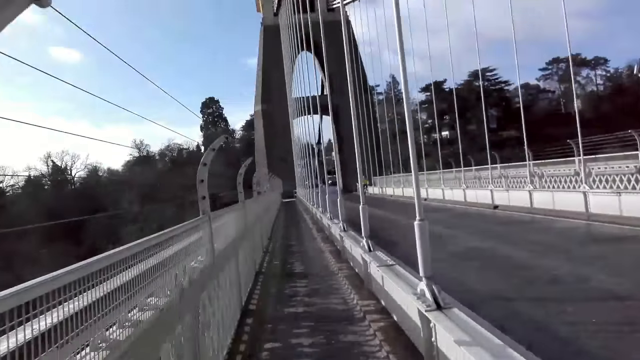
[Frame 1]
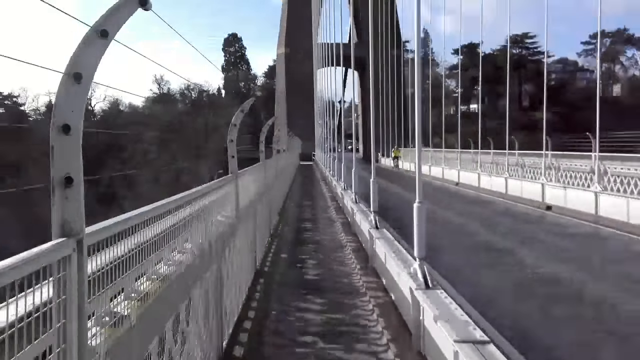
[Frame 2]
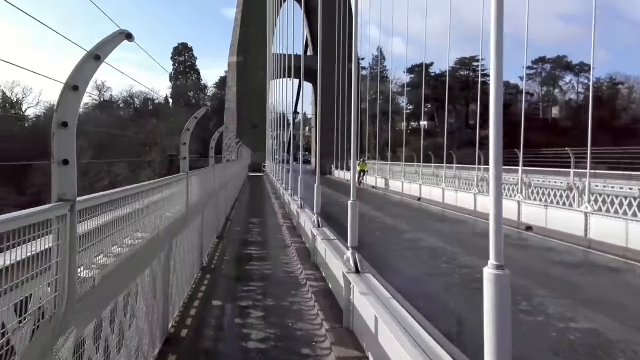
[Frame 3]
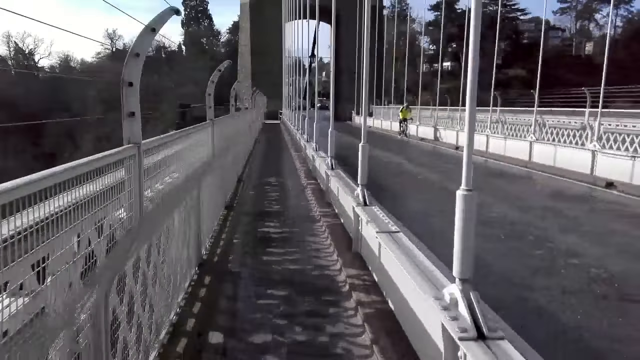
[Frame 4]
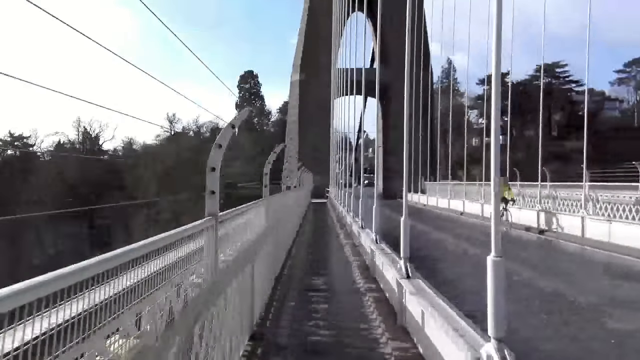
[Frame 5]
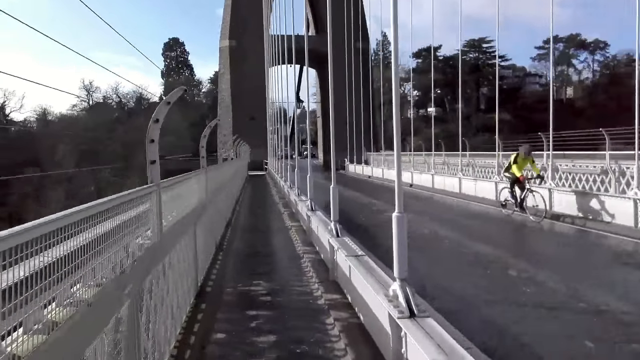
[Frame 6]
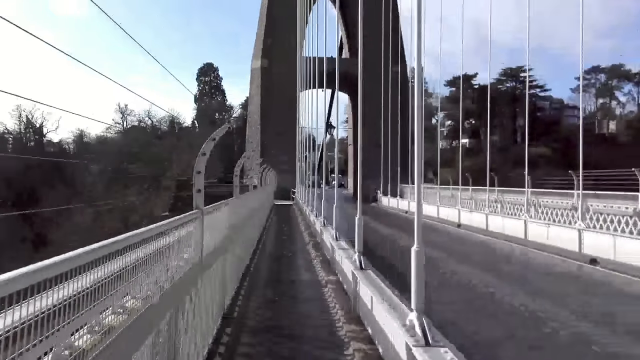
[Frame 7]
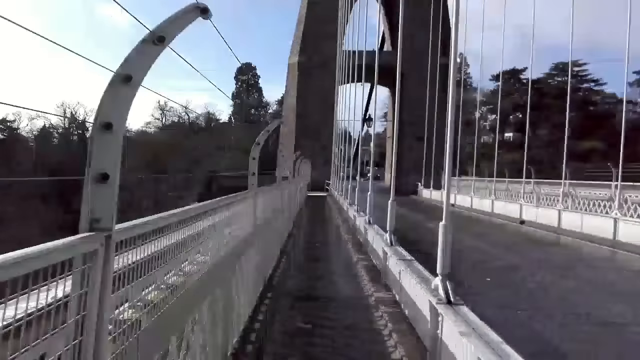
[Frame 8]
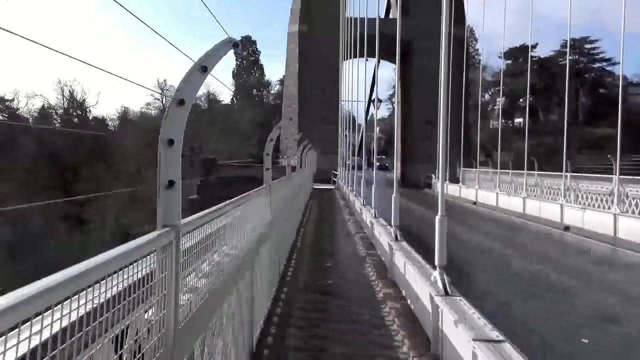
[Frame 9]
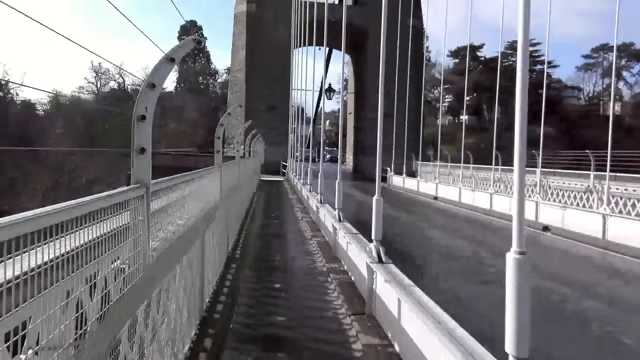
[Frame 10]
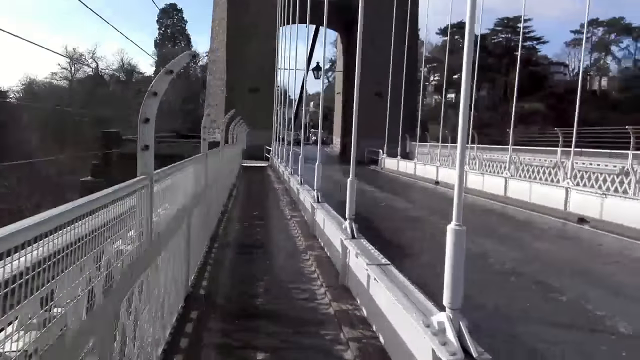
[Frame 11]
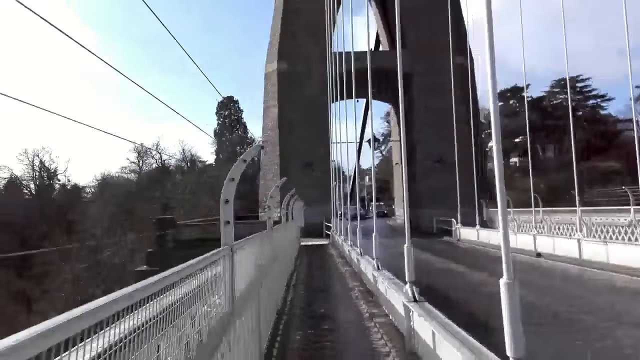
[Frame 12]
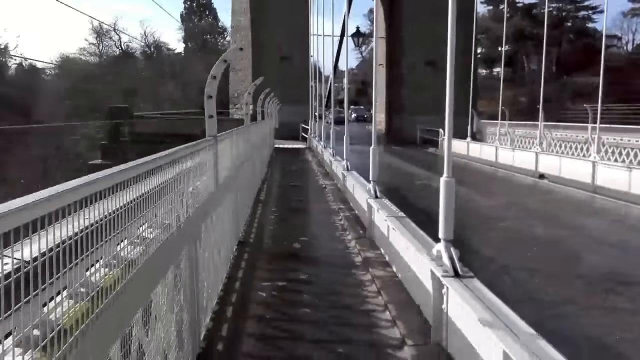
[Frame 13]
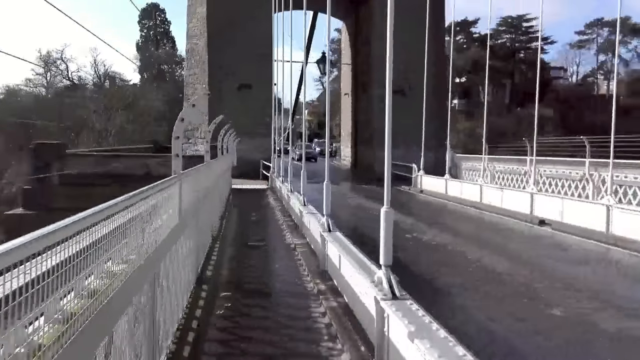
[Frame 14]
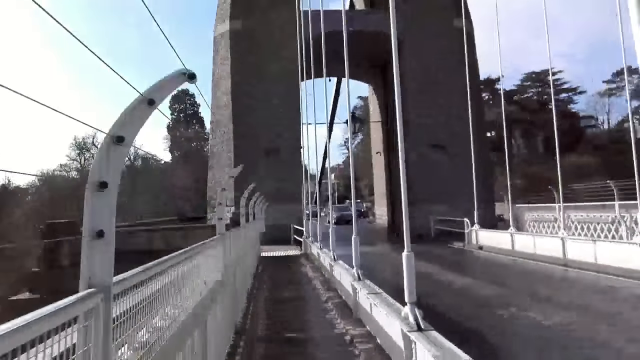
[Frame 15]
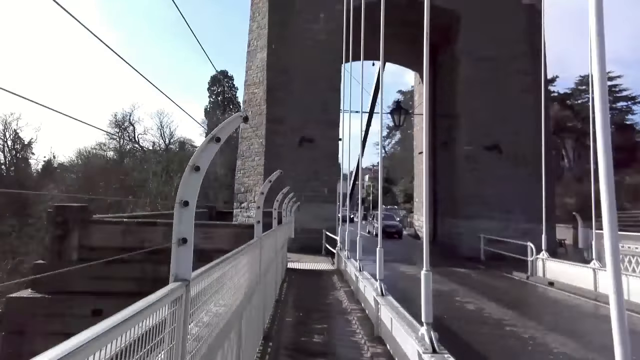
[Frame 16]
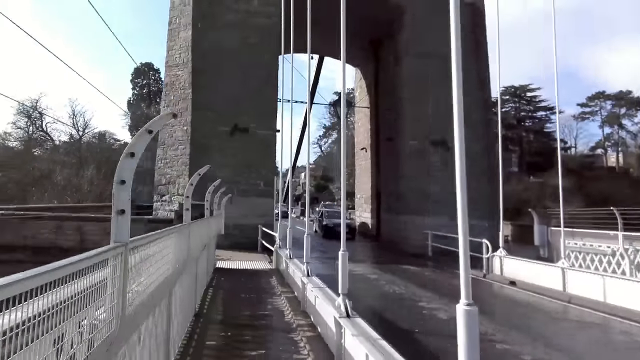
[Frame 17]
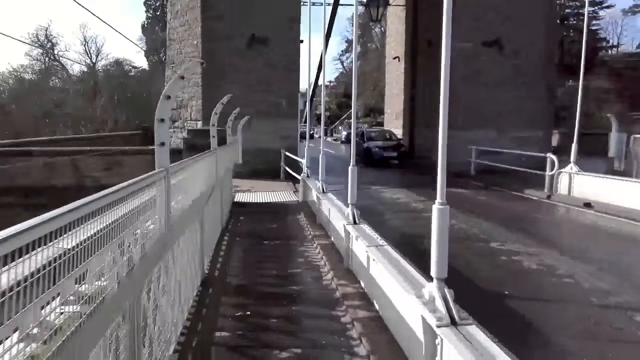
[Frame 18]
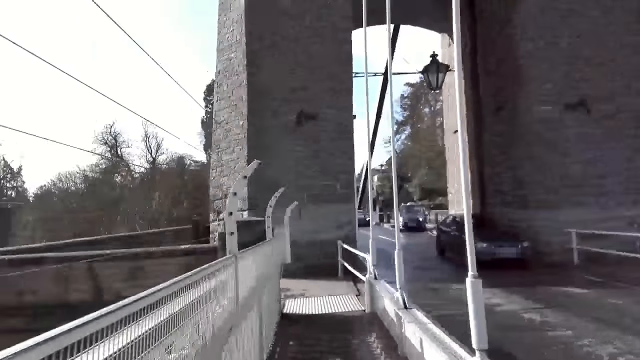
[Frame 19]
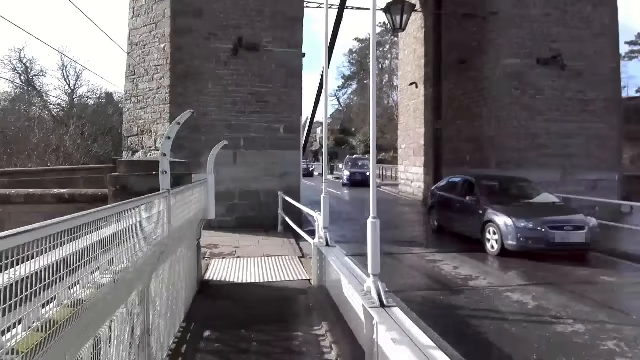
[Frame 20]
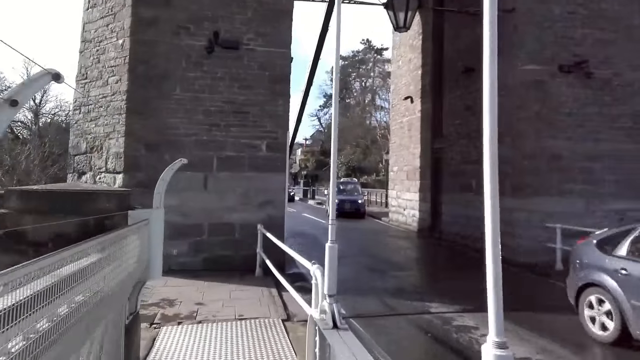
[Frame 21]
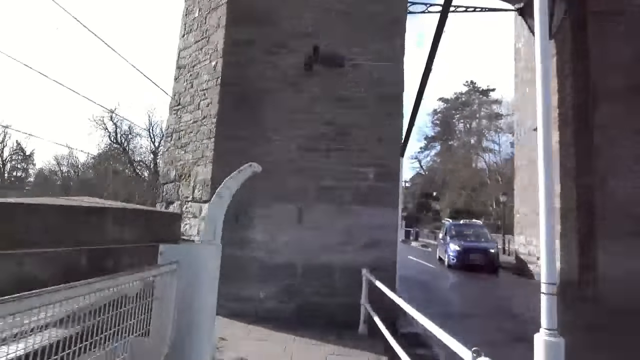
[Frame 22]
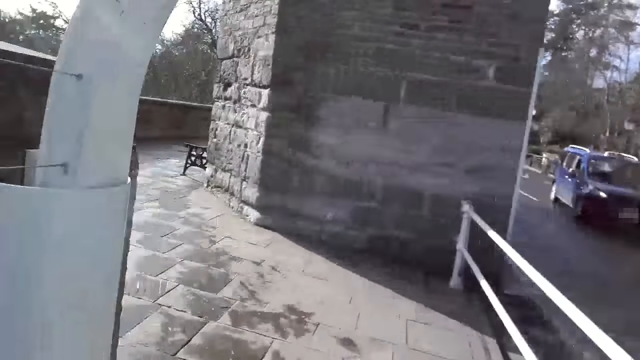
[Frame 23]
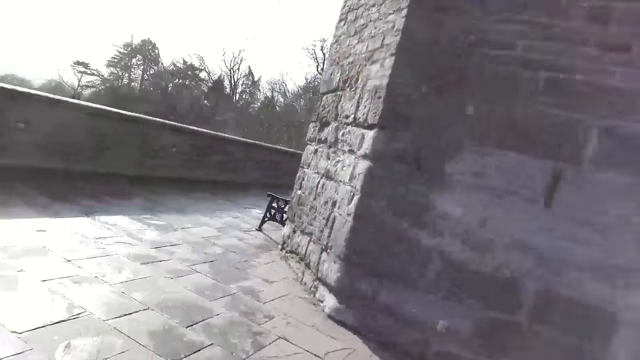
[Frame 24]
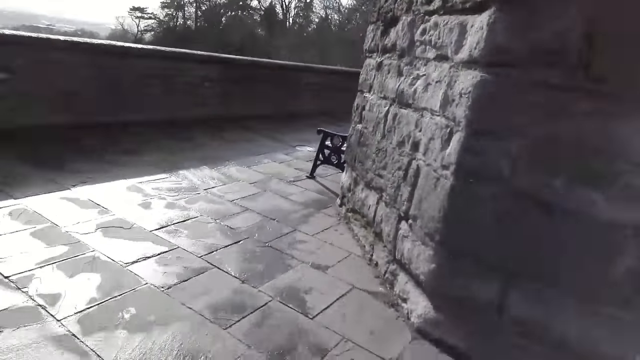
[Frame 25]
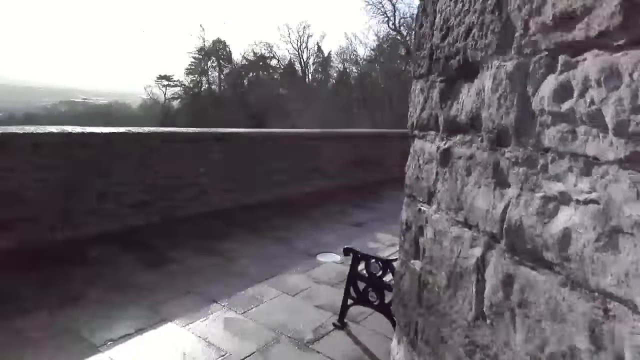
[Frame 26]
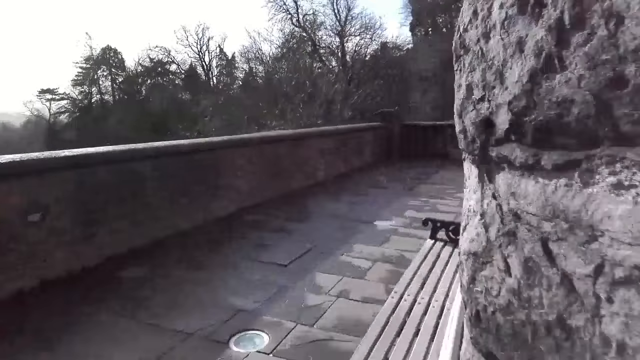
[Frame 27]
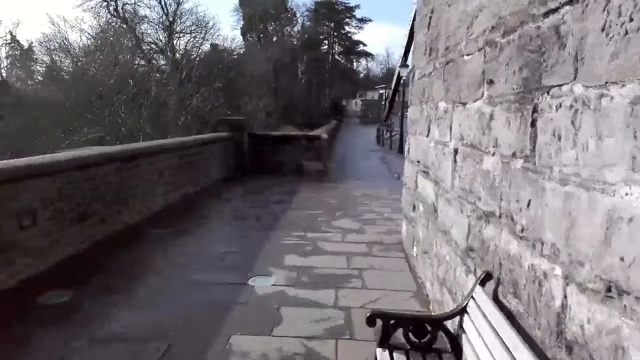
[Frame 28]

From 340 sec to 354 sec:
A bicyclist rides past the camera wearer. A grey car drives past the camera wearer.

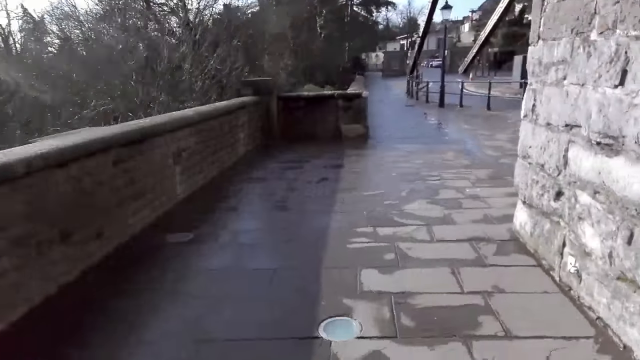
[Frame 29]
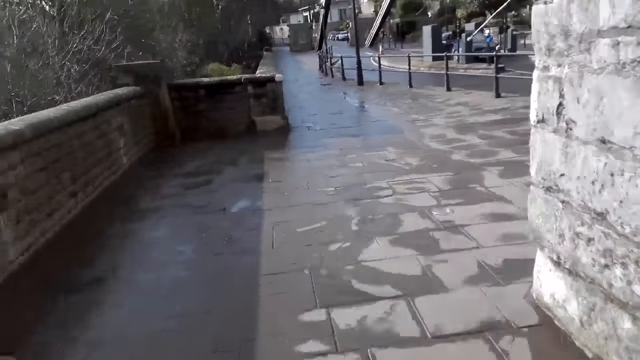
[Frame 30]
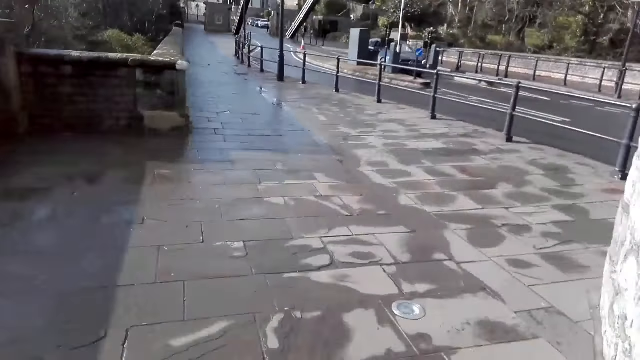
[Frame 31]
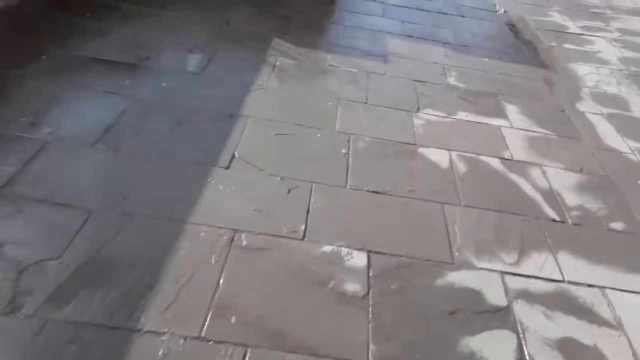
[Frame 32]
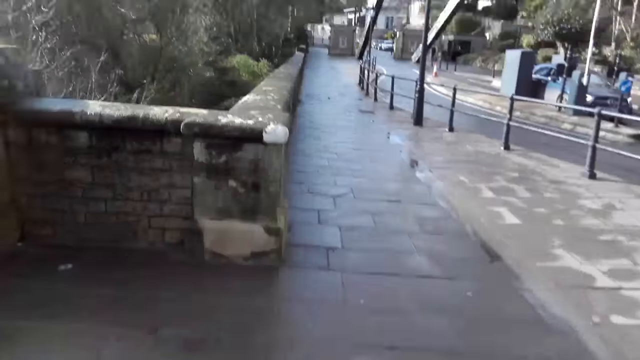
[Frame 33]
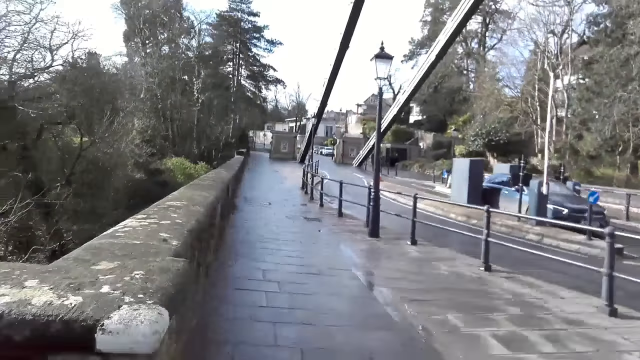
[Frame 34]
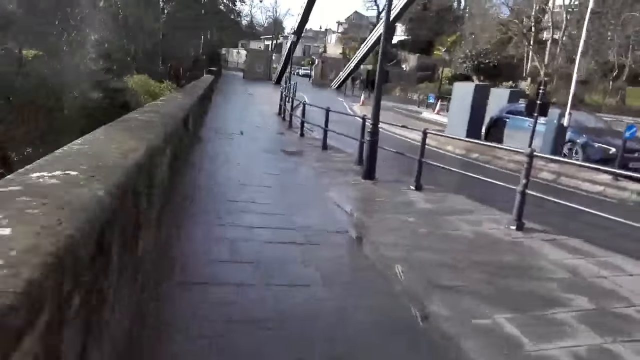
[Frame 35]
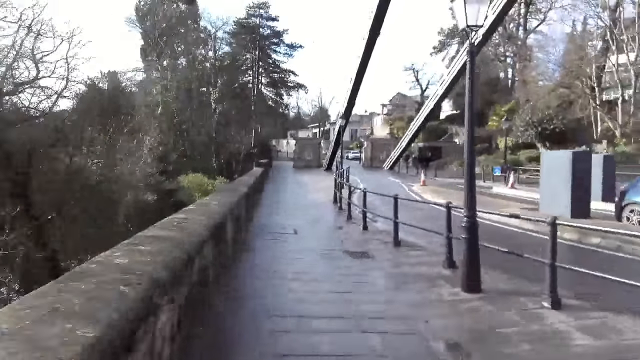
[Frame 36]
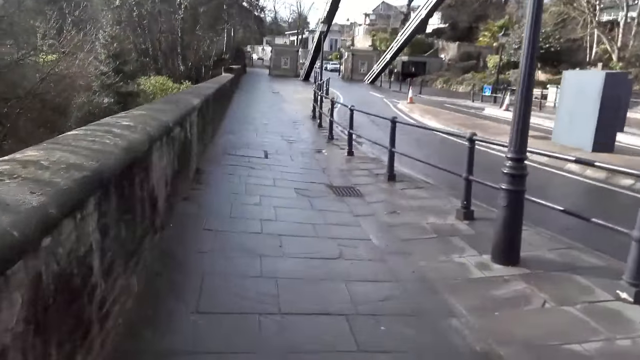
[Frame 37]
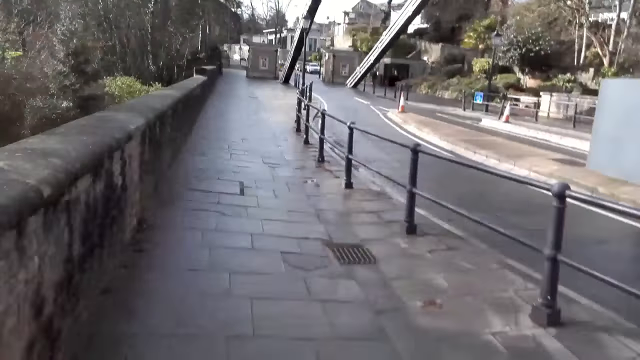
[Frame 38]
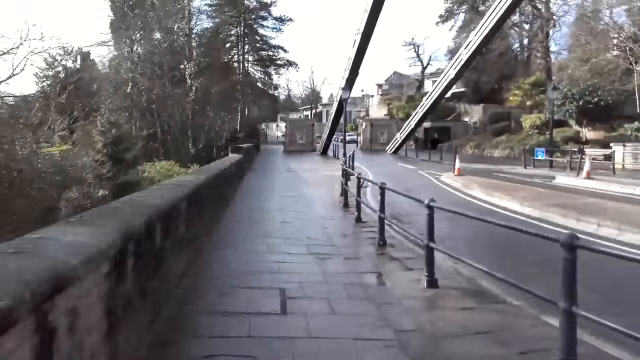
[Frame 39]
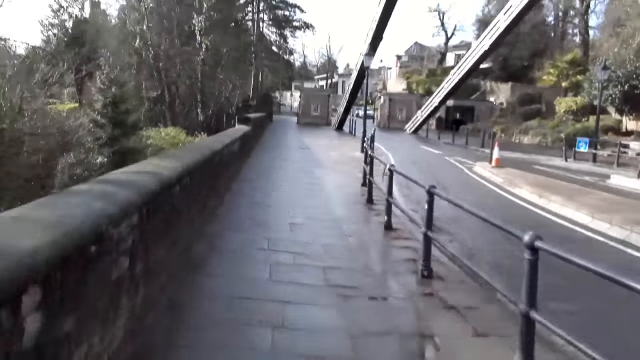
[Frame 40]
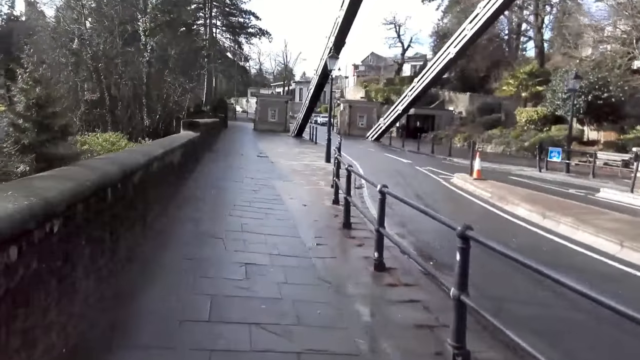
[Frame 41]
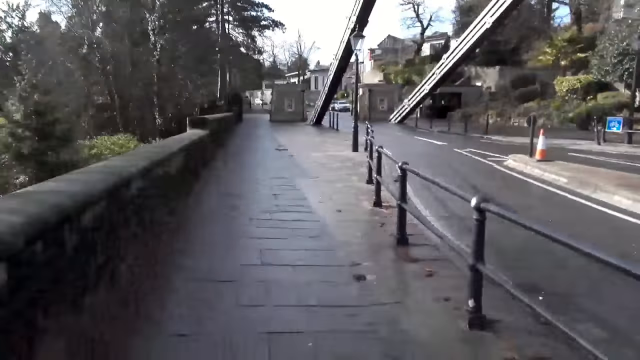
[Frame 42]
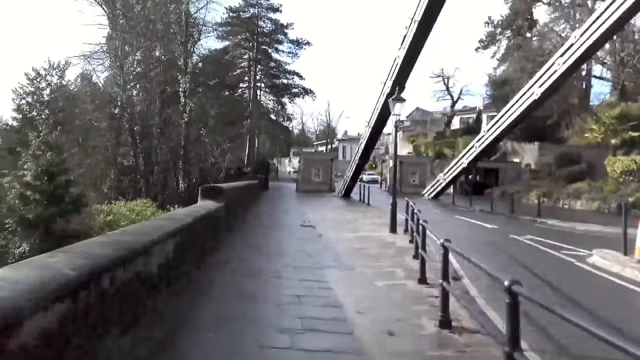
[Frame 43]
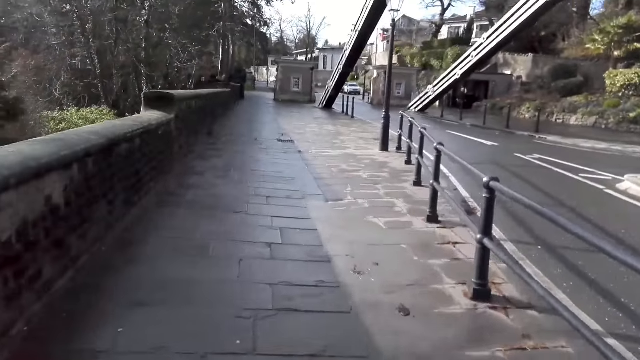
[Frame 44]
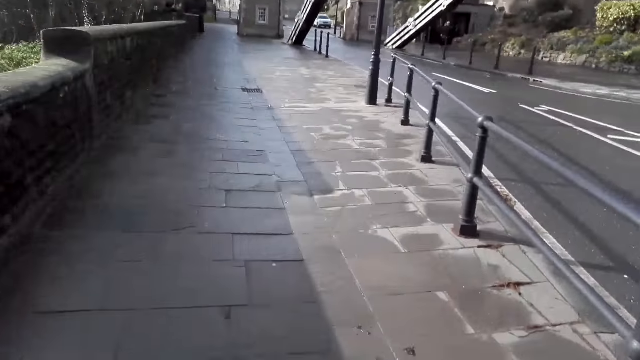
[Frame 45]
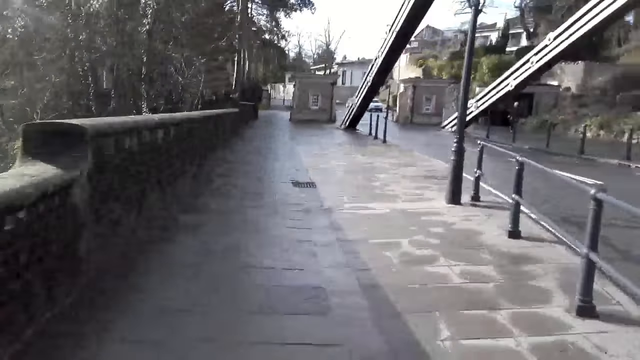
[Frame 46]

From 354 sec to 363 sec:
A blue car drives past the camera wearer.
